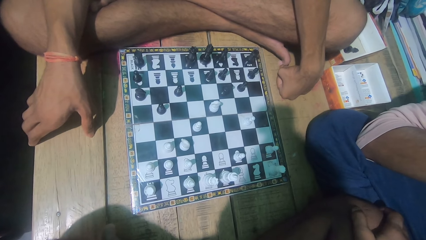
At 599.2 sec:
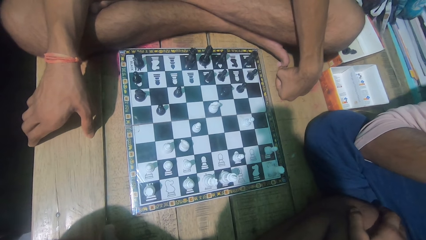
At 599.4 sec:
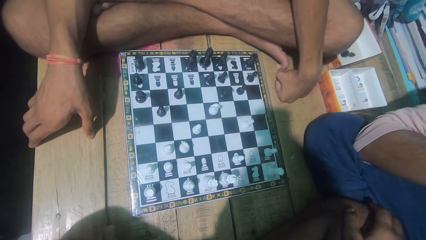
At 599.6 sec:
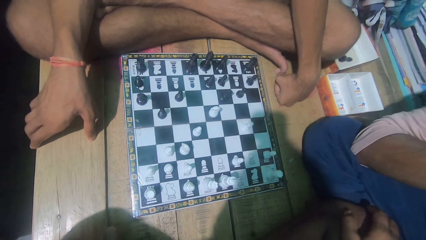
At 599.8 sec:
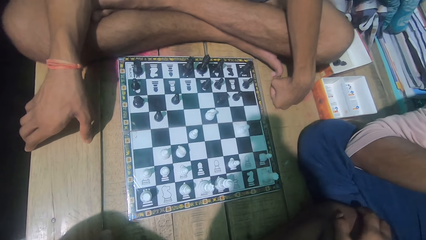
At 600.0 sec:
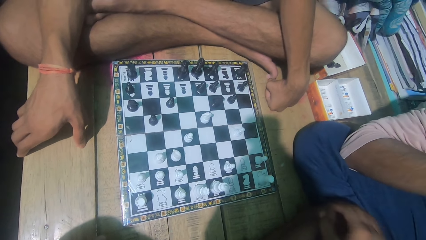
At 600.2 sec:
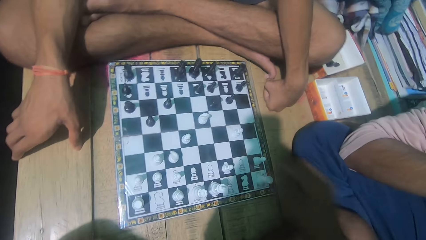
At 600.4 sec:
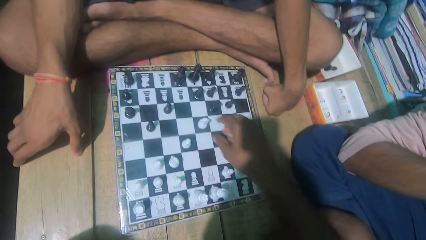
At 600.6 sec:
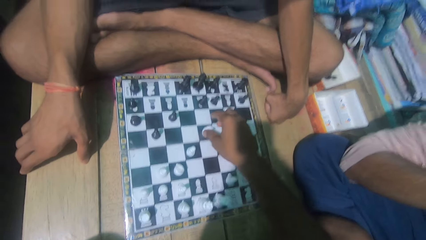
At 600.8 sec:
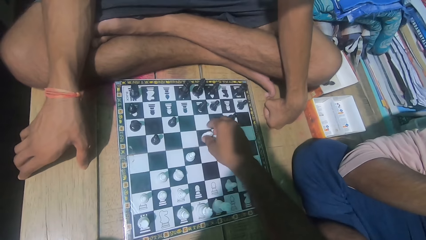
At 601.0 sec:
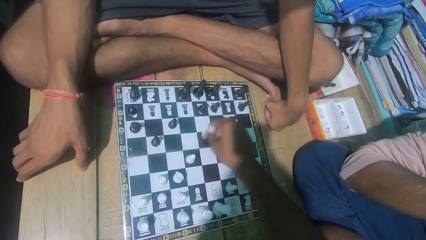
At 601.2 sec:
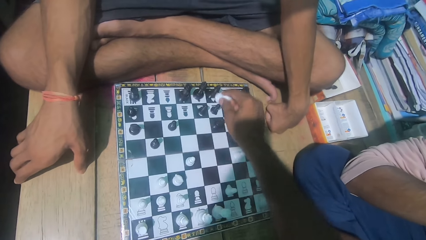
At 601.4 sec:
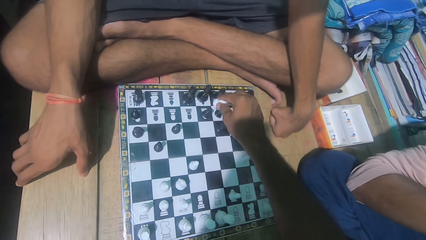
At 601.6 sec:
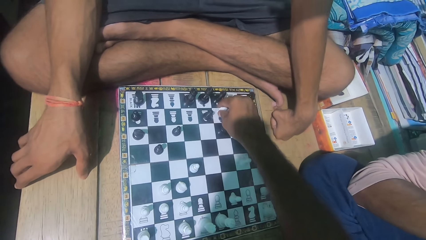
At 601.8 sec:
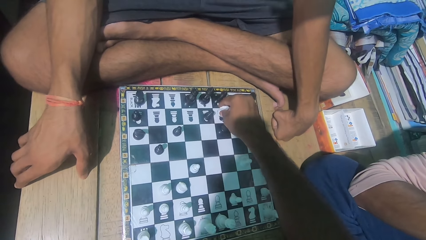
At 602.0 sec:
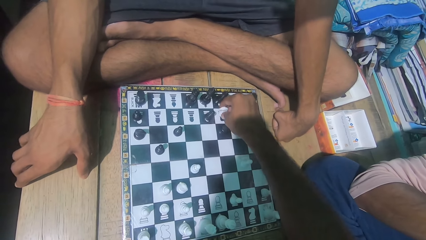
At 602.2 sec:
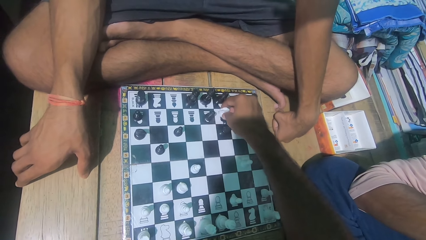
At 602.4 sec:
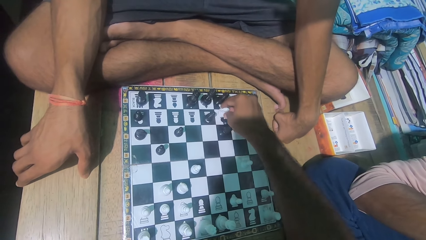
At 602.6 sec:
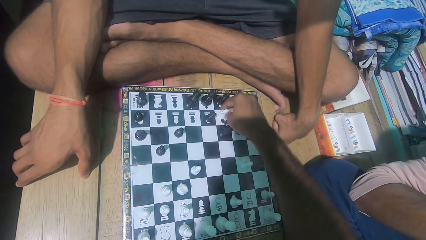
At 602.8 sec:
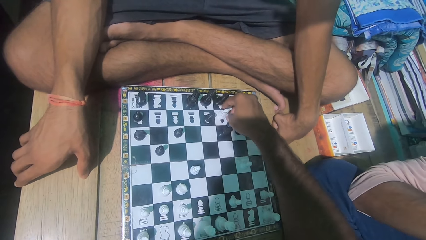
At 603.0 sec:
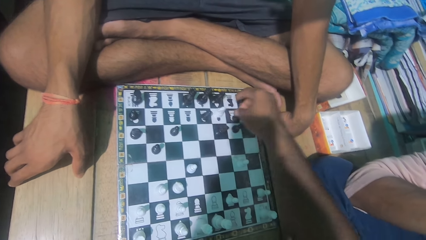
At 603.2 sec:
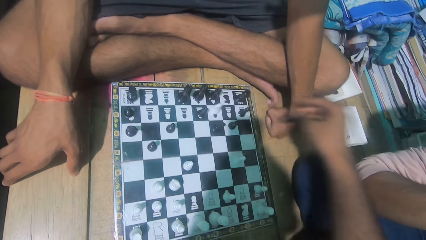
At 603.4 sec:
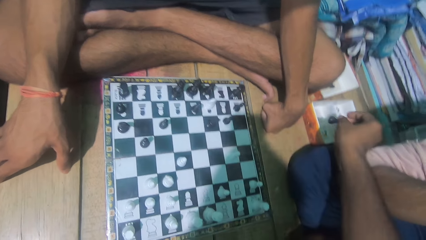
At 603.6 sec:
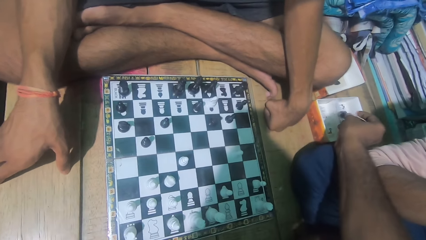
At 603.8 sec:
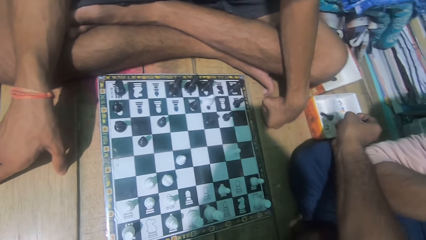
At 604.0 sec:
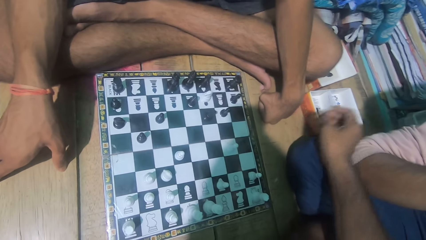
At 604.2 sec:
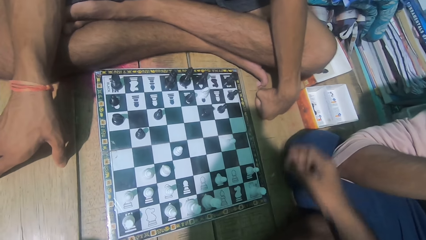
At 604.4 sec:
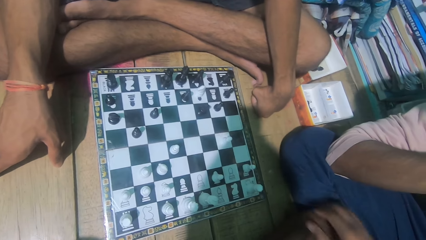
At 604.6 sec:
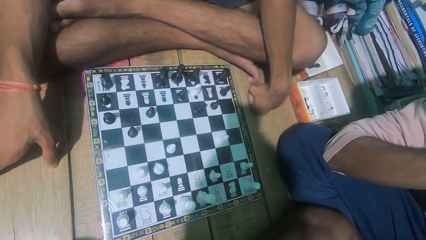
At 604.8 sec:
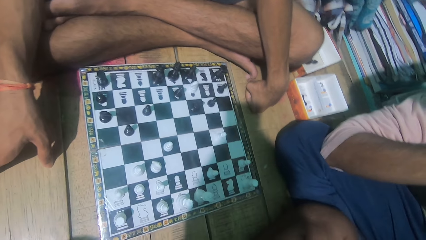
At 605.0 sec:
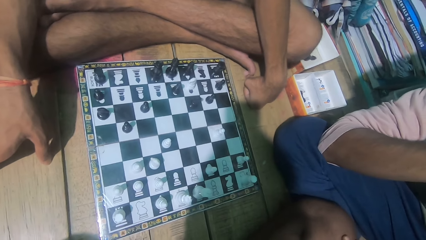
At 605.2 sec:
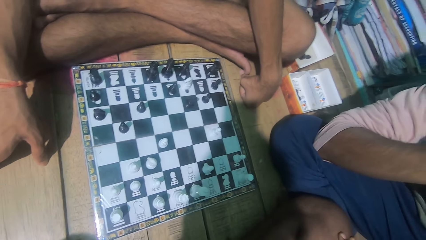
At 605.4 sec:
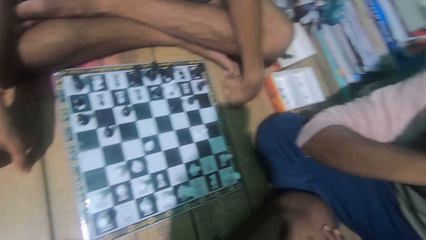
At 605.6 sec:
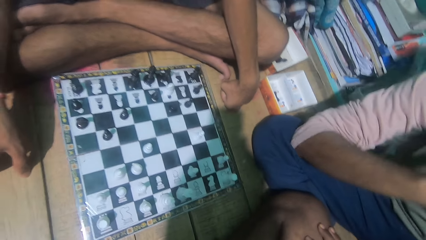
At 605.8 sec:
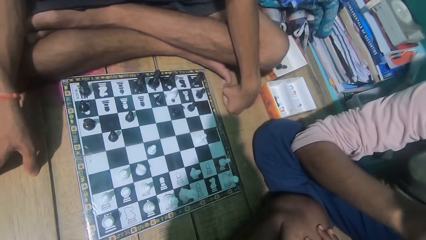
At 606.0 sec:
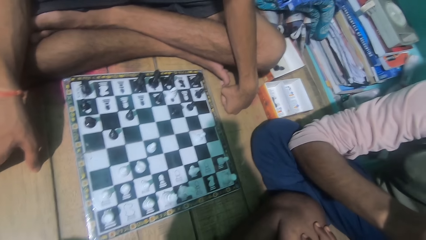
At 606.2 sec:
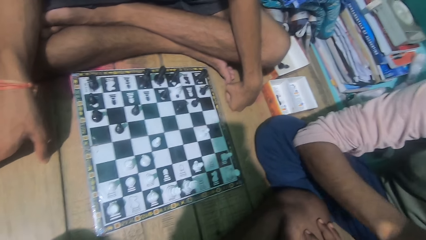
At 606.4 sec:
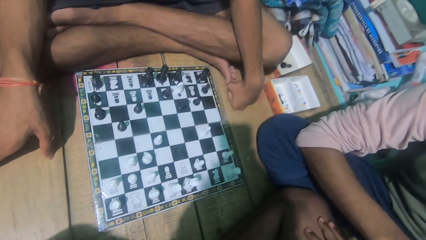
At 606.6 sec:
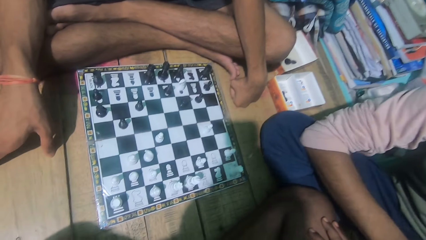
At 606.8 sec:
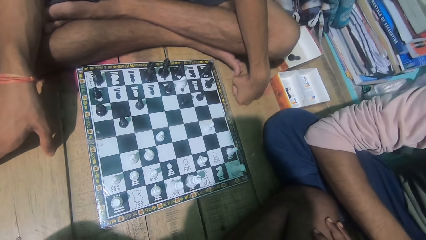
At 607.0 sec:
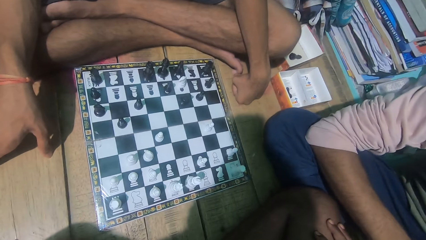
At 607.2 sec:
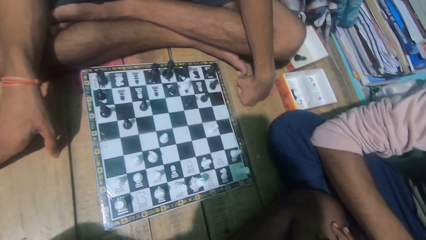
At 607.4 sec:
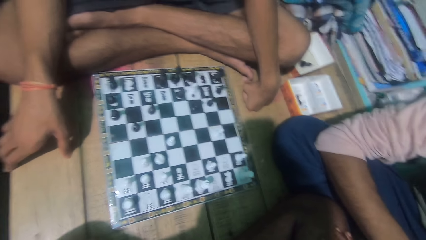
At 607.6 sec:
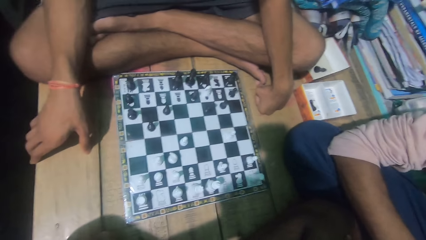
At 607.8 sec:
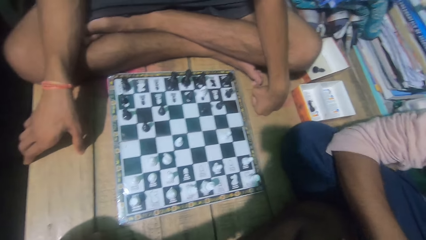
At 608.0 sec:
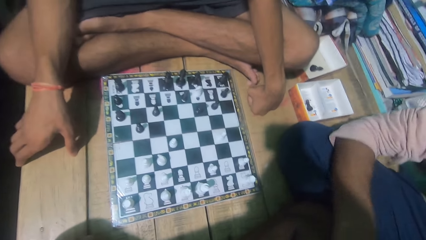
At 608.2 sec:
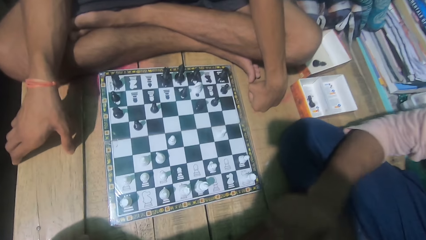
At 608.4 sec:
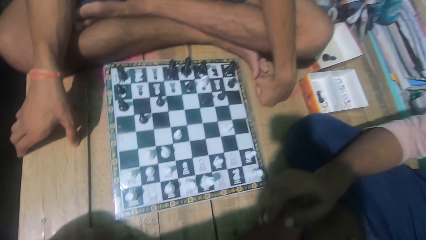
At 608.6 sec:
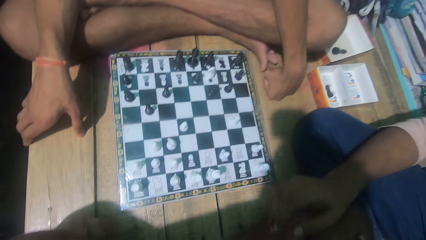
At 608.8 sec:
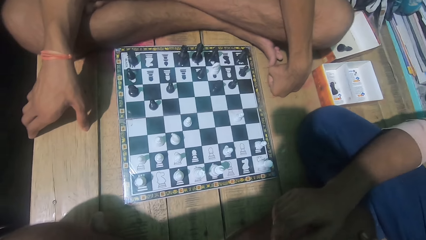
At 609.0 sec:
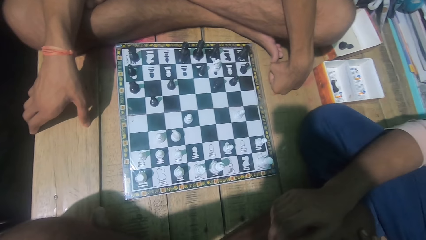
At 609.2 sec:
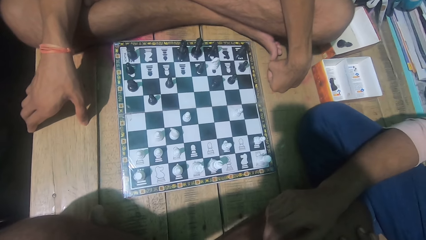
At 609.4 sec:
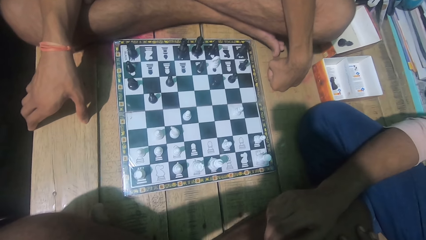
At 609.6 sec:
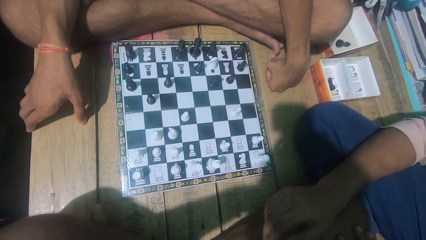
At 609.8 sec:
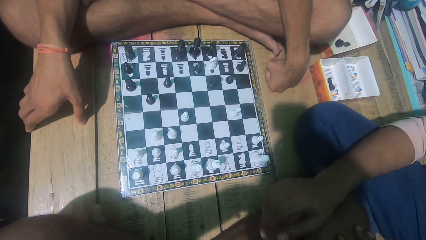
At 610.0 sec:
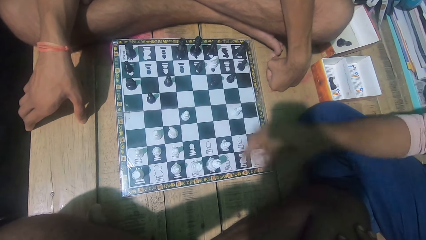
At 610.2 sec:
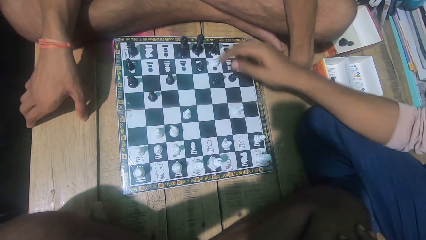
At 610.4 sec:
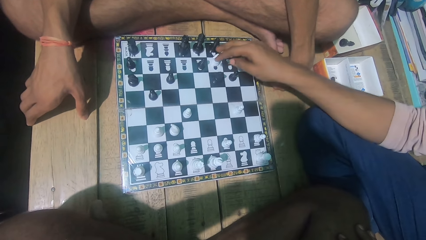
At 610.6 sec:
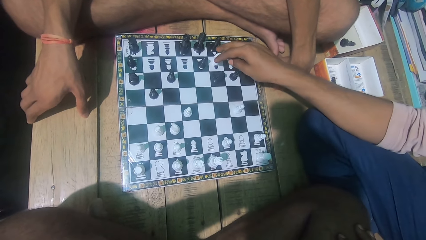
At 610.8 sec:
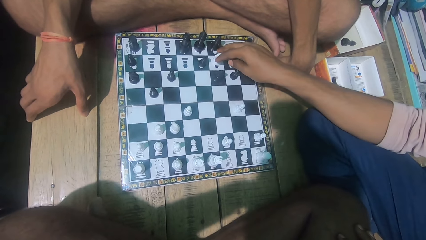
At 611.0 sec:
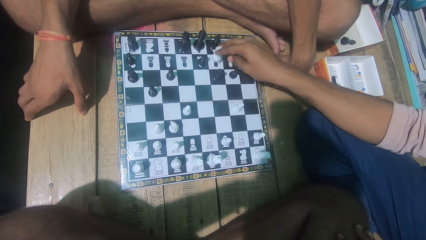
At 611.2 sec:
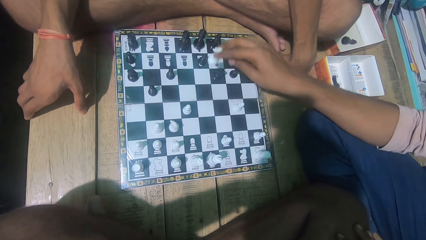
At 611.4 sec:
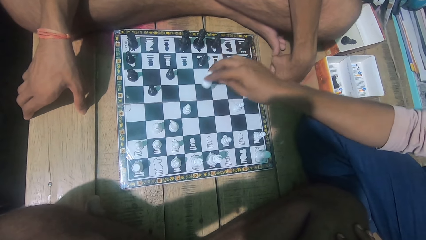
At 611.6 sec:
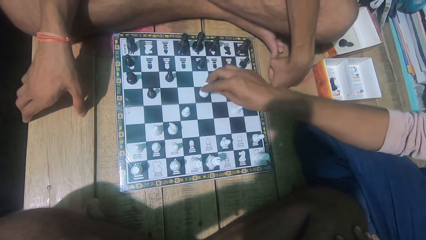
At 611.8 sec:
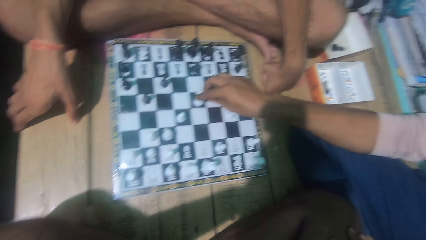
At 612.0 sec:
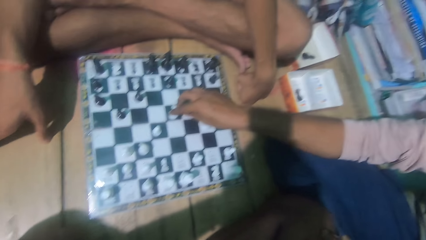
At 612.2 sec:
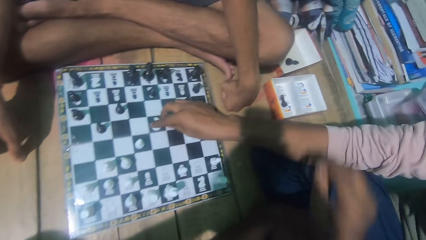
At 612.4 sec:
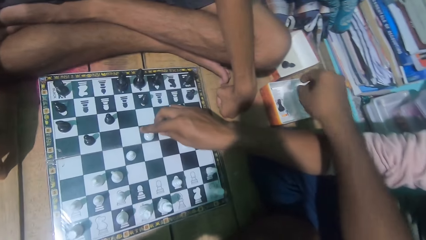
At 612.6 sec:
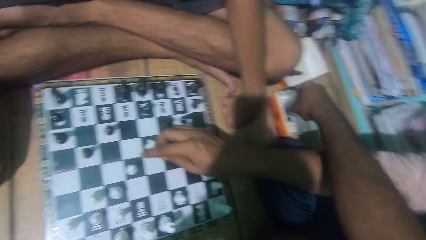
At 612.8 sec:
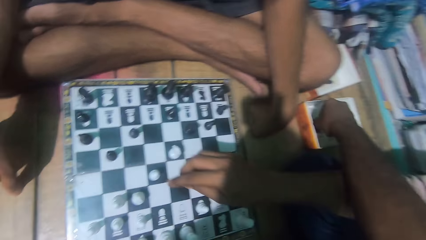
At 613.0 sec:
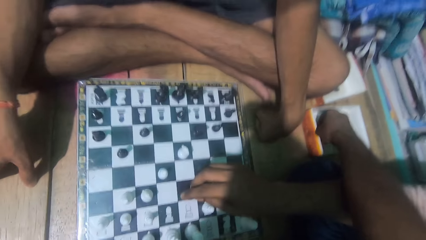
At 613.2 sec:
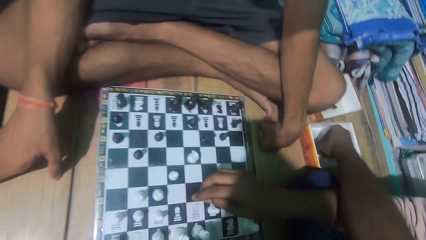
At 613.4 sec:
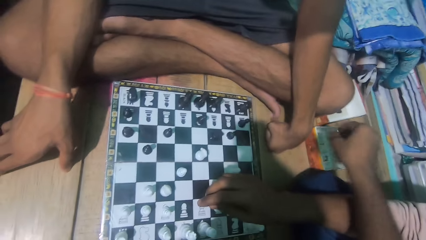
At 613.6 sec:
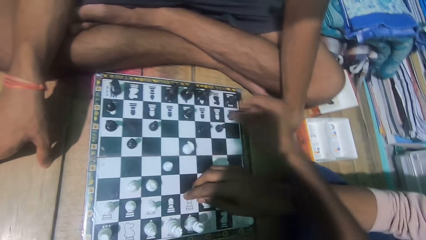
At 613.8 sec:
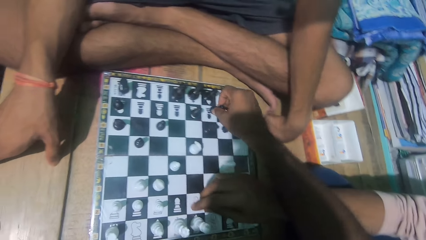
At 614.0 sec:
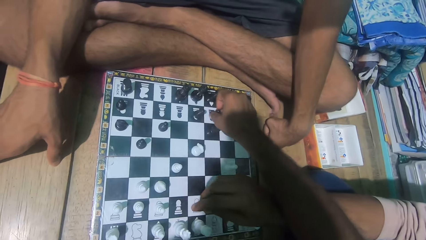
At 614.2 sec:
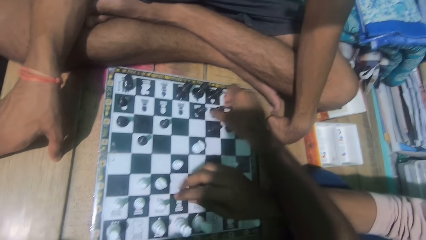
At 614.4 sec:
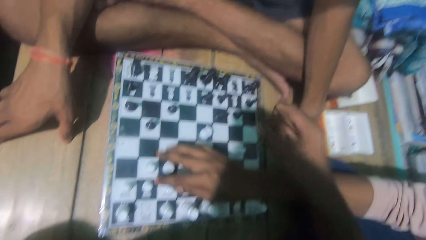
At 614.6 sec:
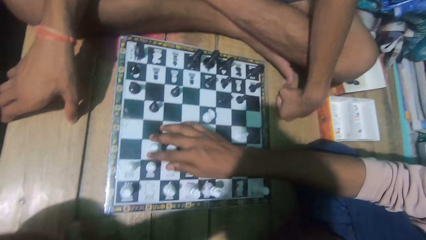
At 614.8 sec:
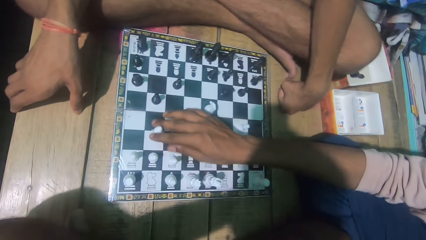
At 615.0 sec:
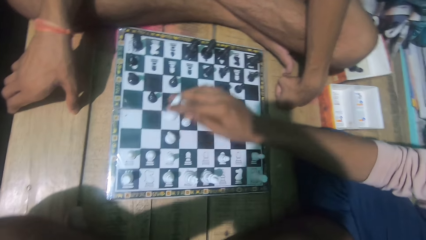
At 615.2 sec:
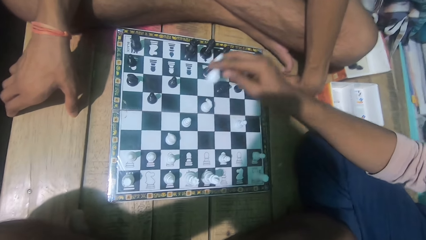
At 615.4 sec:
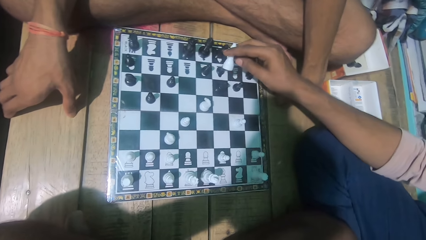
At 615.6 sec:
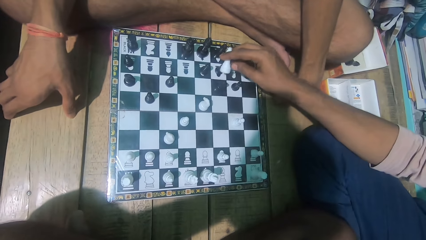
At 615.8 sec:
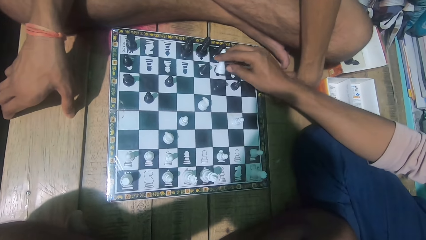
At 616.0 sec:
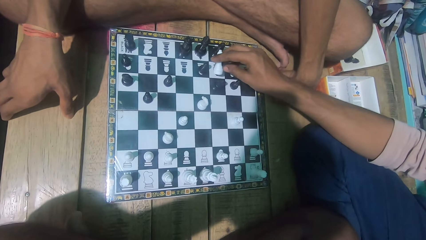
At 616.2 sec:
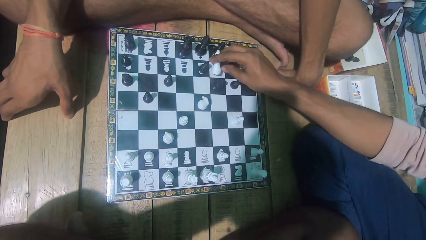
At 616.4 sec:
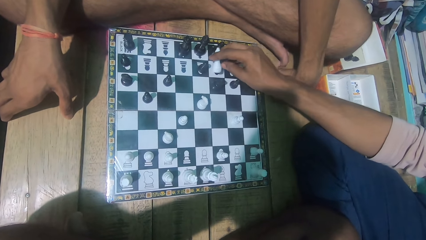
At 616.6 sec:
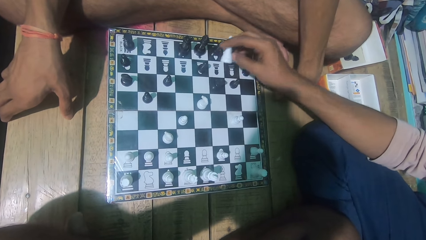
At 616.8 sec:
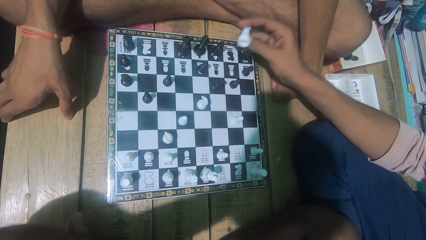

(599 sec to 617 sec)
The camera wearer moves a chess piece. They pick the opponent's chess piece. They put the chess piece in the box. They look at the chess game with a man. They talk to the man. Another man moves a chess piece. The camera wearer picks up the chess piece from the box and returns the chess piece back to the board. The other man moves a chess piece.
